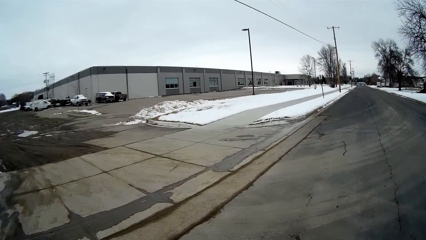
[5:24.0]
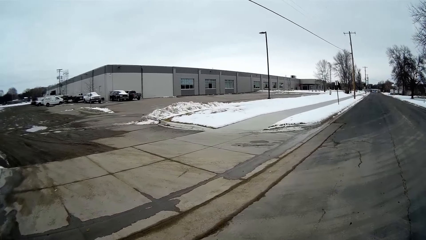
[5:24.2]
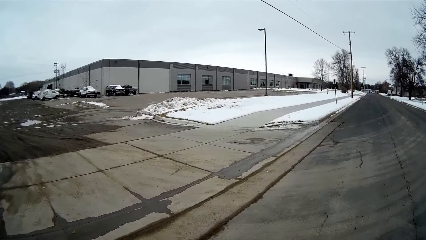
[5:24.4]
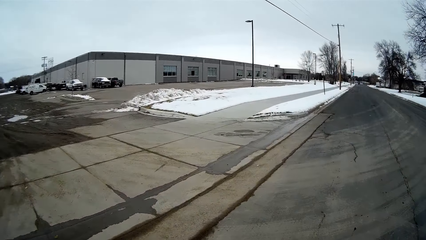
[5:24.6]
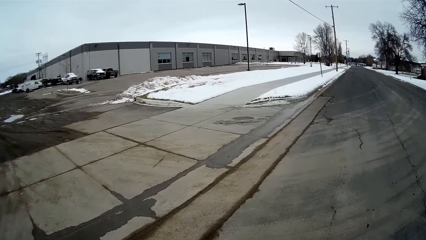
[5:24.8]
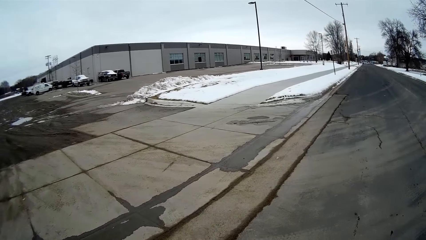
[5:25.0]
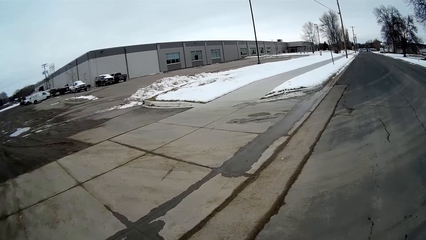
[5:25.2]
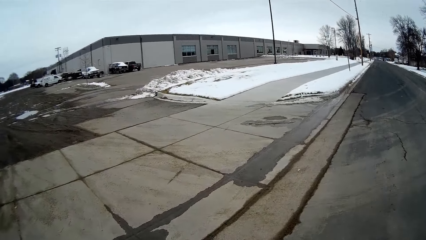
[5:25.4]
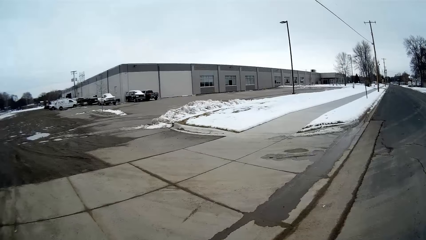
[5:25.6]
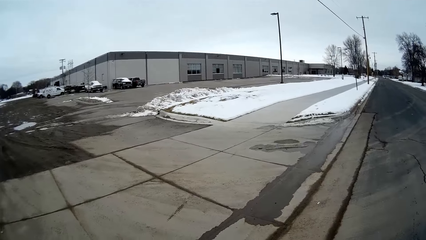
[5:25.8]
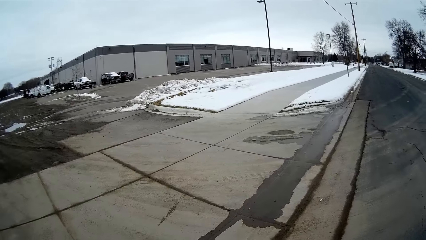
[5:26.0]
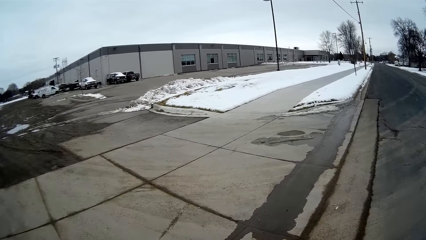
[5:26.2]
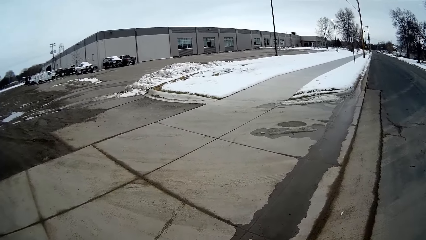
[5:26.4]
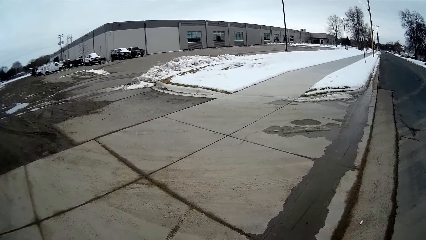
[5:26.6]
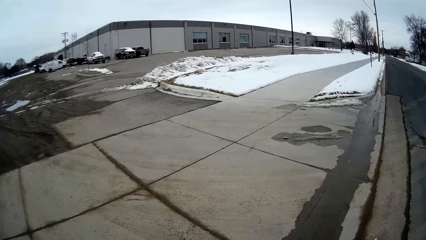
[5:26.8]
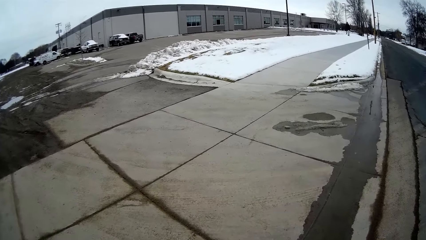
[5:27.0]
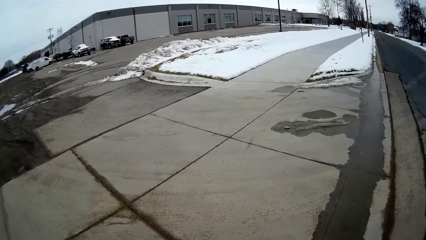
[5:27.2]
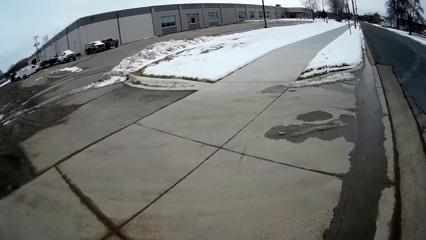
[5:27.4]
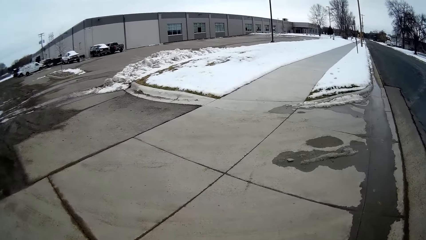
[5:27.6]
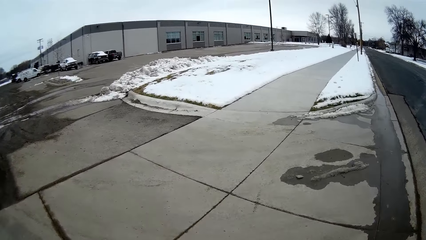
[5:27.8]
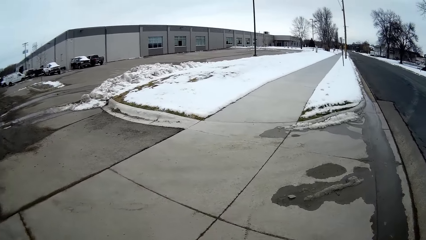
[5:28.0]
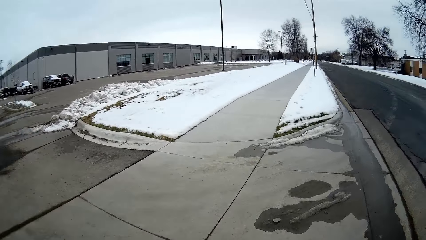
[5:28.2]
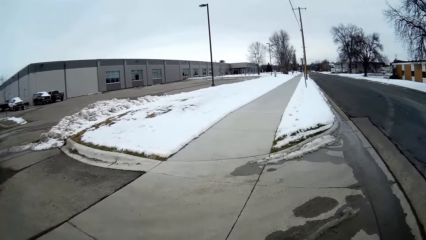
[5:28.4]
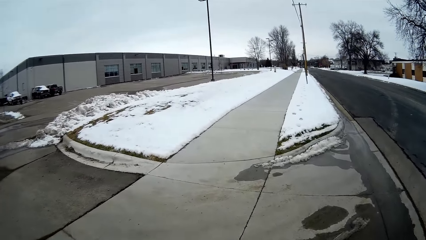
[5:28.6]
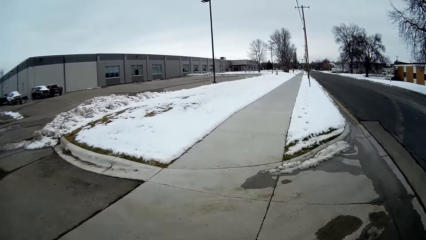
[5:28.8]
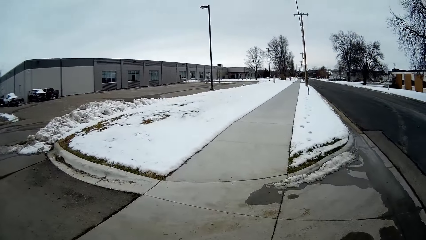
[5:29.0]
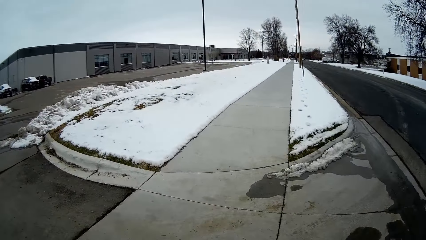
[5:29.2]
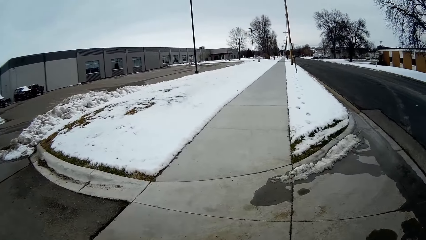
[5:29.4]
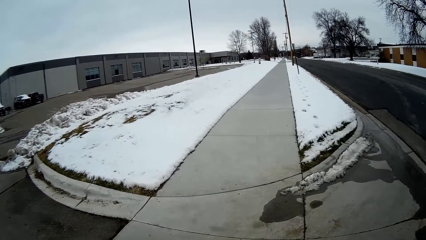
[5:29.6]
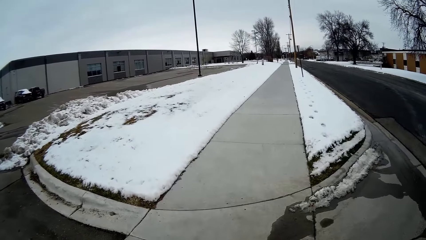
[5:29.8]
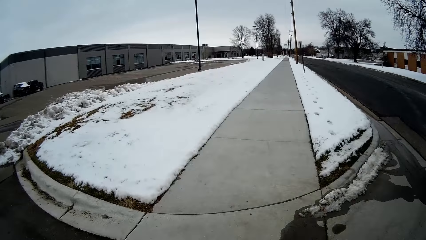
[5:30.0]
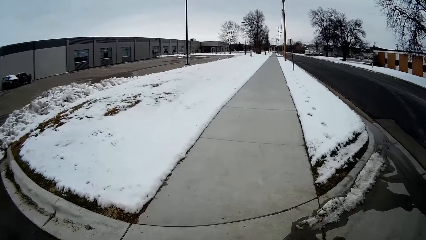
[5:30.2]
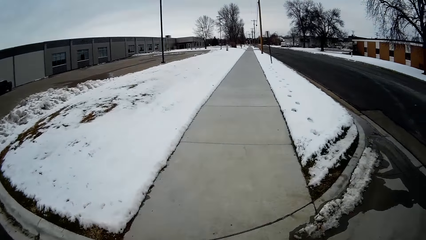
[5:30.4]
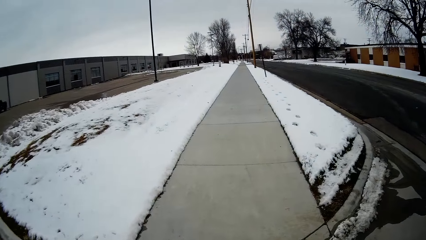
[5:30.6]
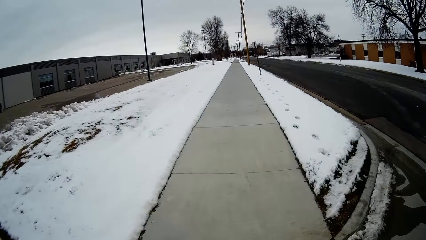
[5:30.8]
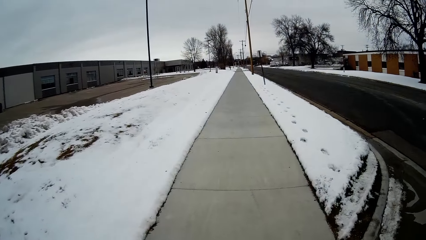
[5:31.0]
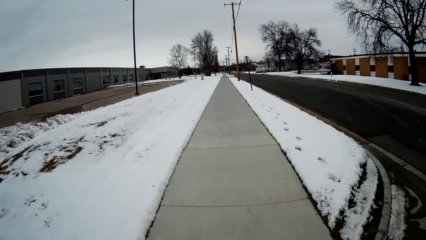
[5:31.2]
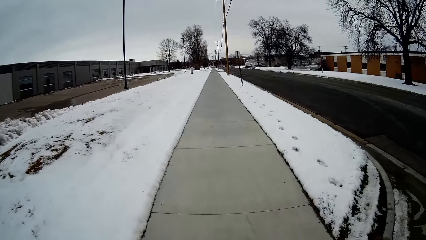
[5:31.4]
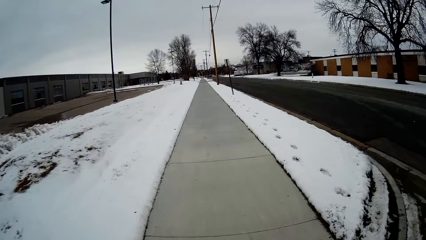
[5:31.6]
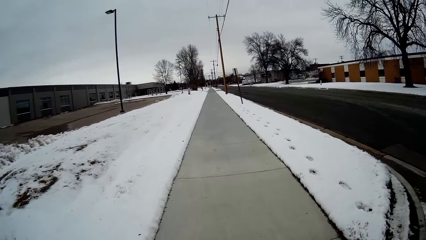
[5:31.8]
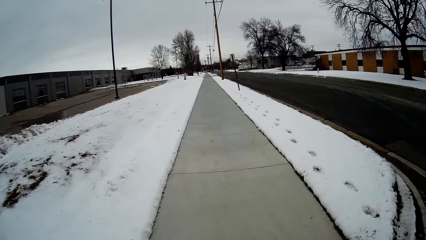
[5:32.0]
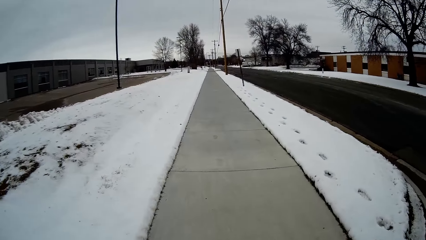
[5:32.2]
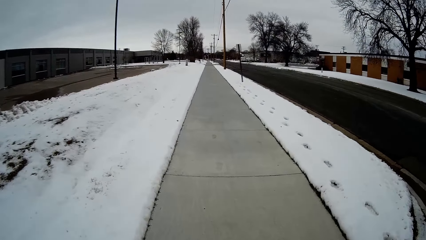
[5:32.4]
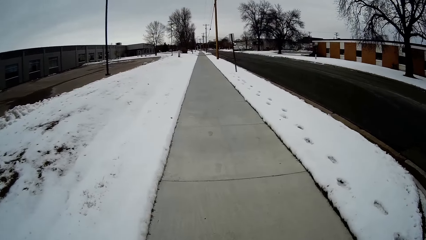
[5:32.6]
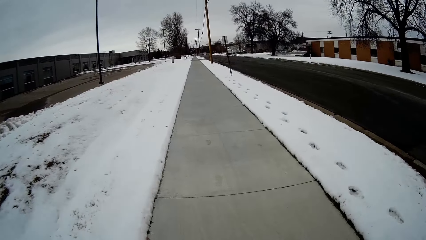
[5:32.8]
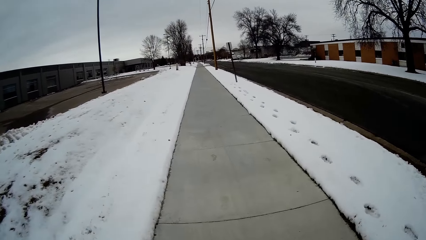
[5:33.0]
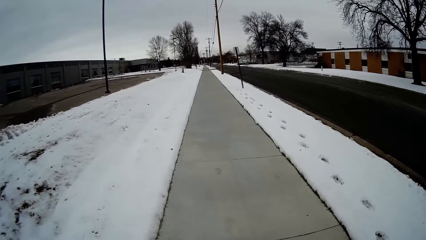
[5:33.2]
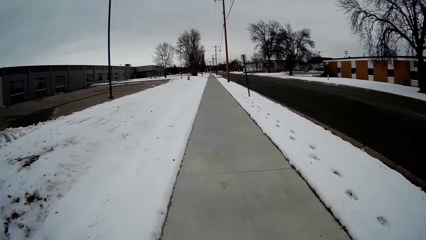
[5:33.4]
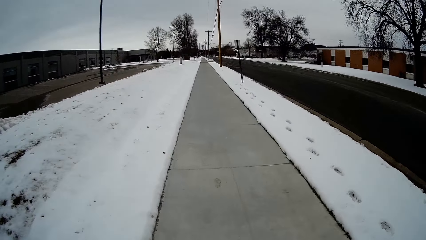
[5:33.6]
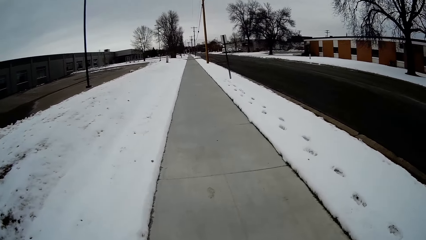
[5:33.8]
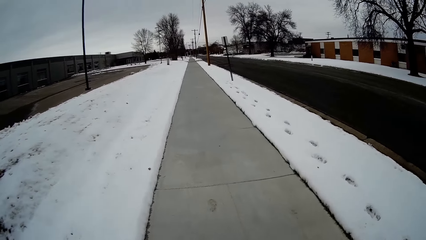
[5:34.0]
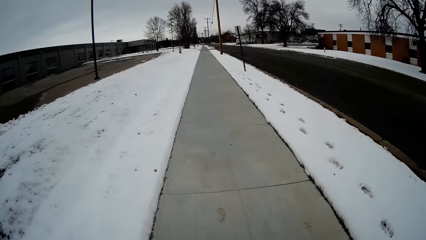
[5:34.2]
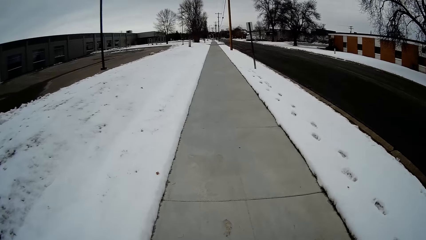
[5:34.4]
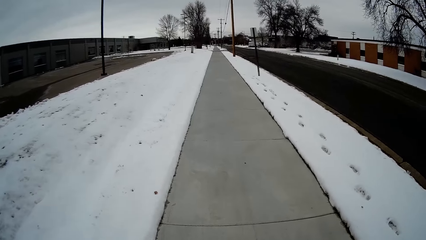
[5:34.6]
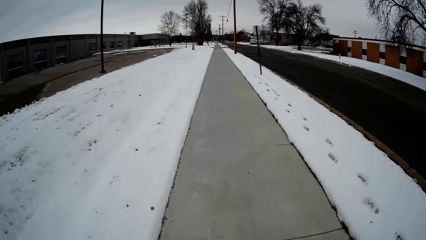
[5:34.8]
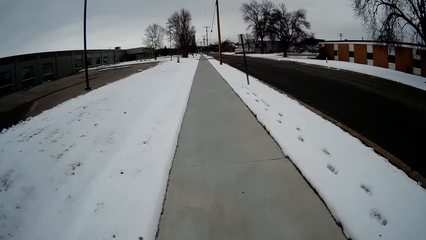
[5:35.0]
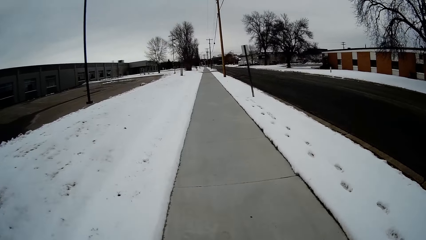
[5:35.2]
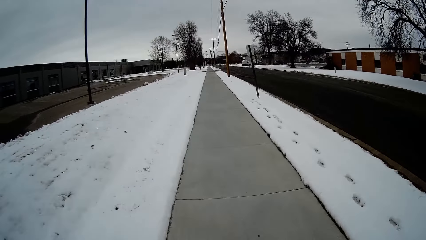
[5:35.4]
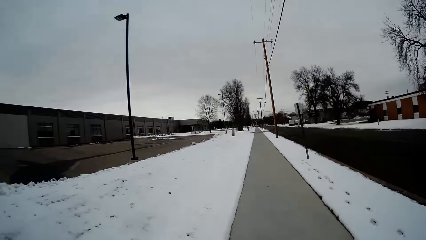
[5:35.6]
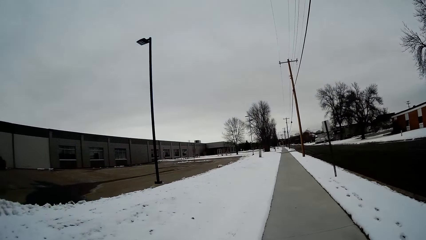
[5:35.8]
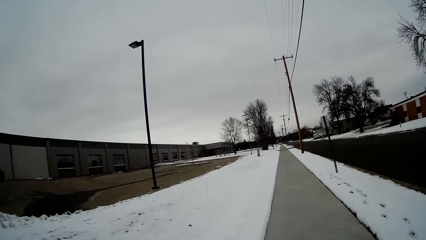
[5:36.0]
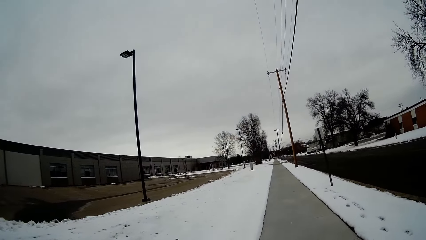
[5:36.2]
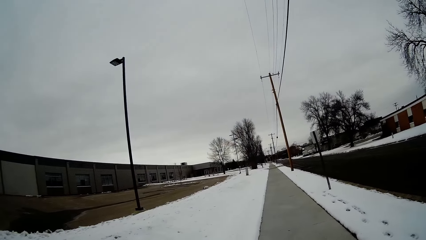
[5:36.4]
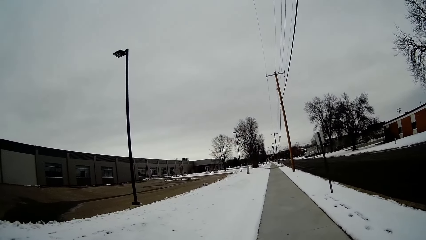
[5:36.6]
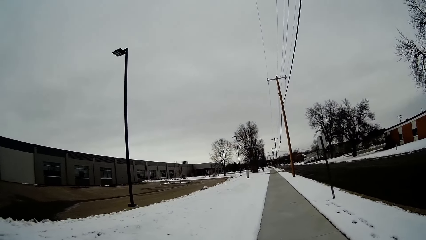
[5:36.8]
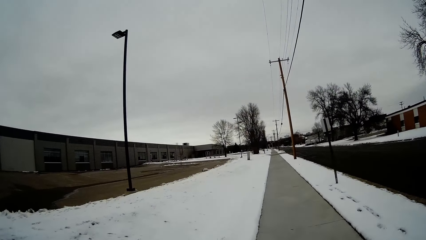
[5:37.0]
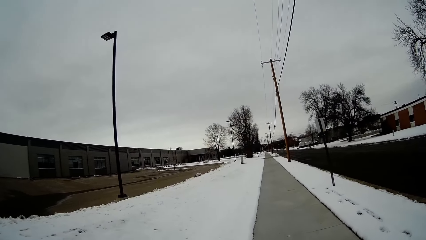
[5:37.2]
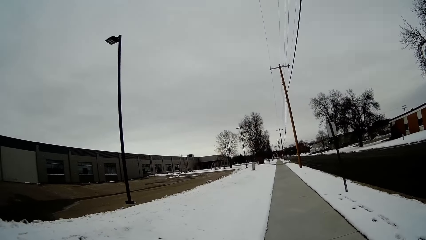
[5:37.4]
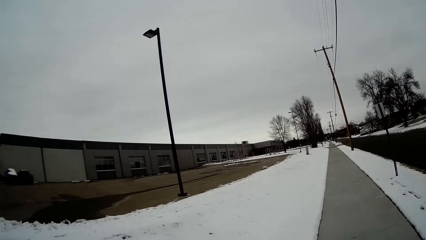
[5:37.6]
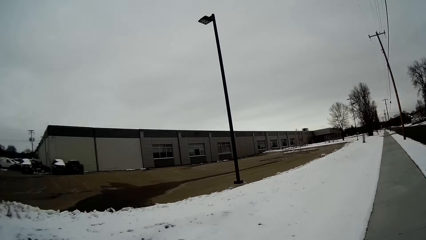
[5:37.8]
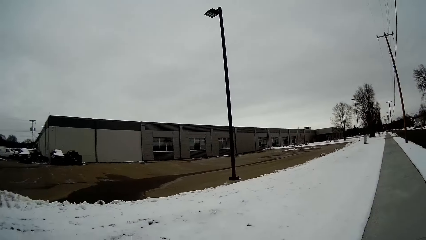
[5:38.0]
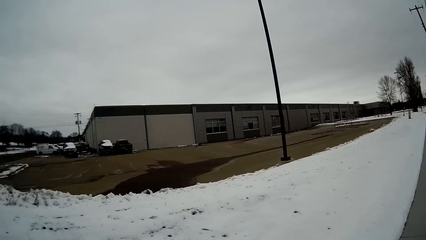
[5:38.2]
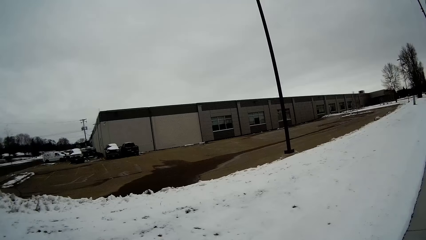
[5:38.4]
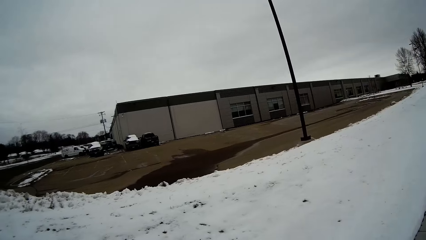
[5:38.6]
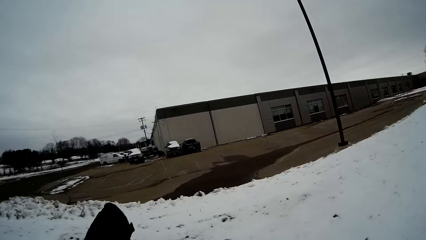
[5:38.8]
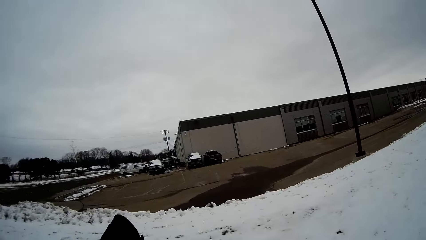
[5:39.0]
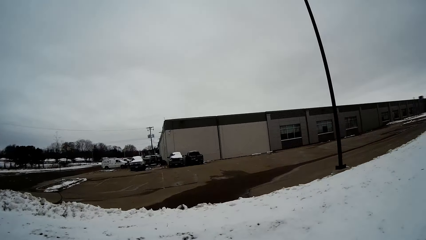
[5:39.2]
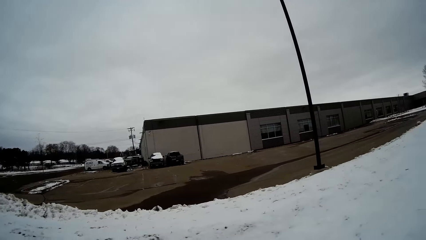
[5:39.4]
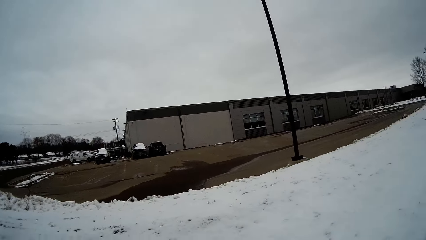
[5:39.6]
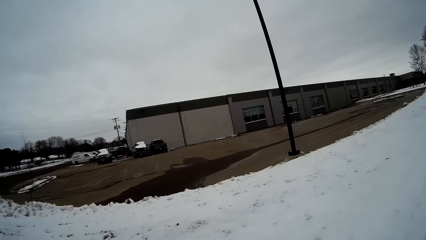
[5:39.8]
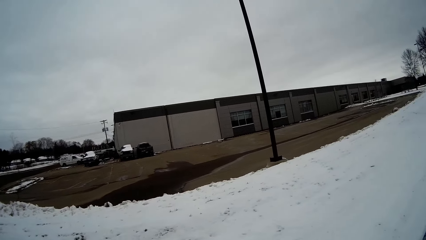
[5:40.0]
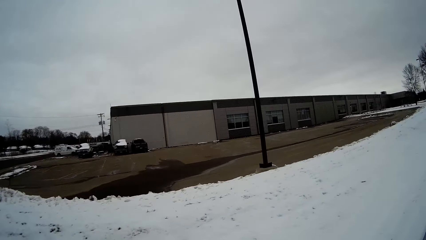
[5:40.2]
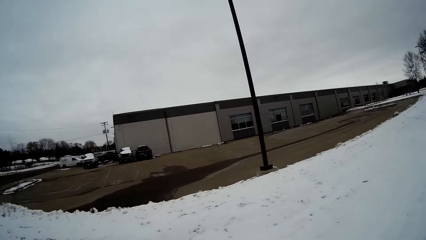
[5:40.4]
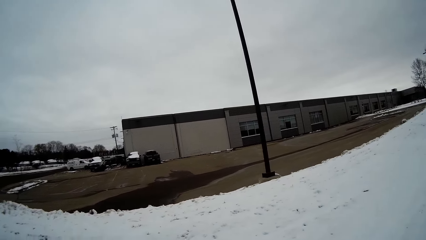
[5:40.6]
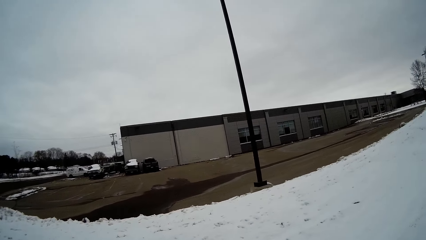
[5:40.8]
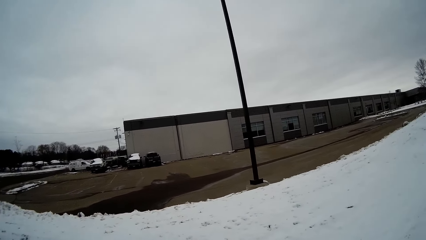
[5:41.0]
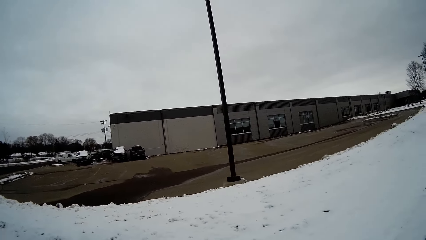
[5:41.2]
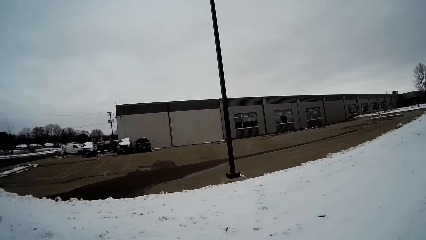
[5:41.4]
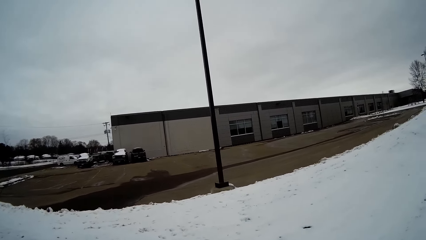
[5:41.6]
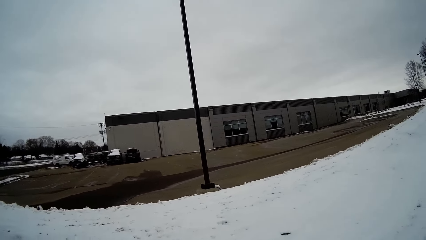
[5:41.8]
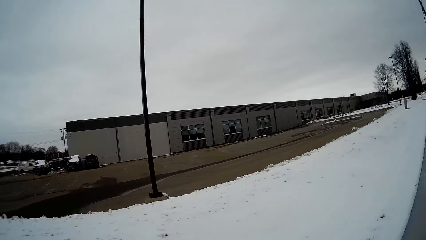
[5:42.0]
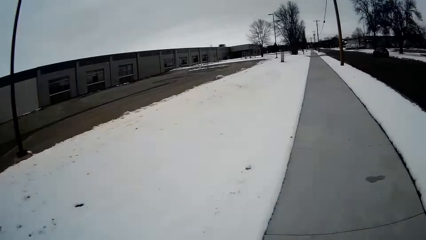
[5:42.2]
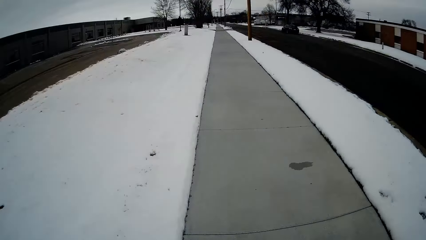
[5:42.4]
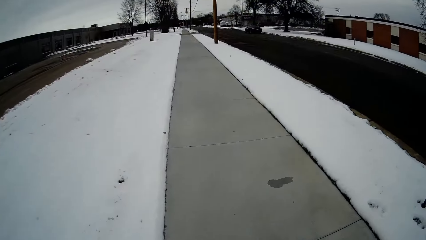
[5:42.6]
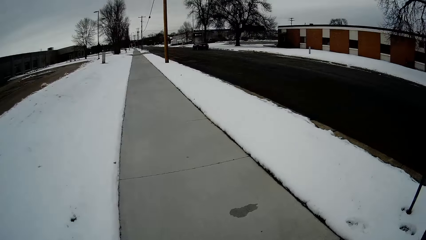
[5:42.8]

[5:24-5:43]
The camera wearer walks on the road. They walk on the pavement. They converse with a man. They walk on the pavement. They lift up a hand. They talk with the man. They look around.
